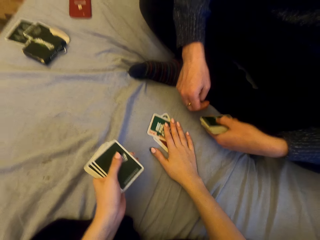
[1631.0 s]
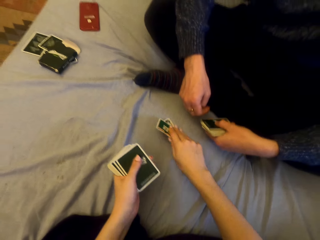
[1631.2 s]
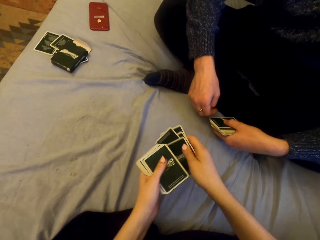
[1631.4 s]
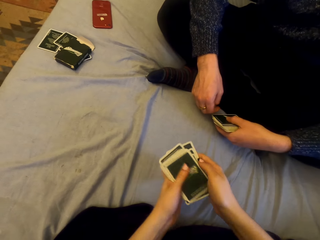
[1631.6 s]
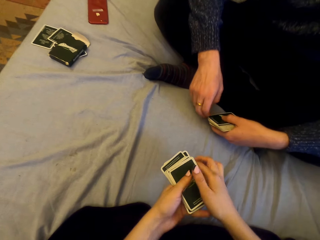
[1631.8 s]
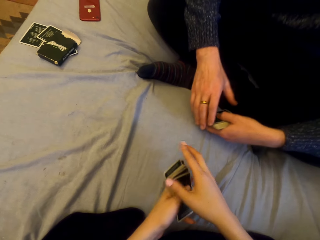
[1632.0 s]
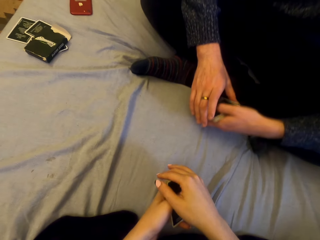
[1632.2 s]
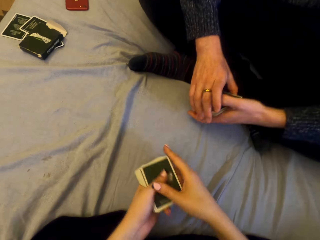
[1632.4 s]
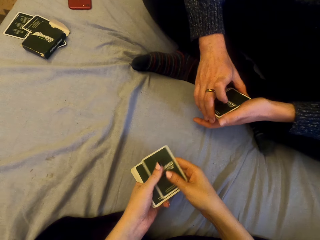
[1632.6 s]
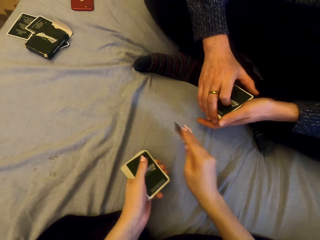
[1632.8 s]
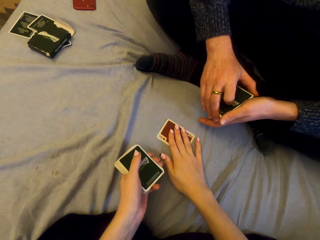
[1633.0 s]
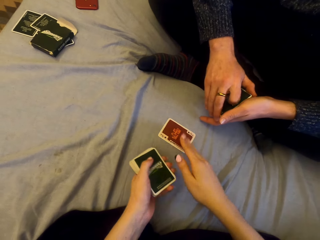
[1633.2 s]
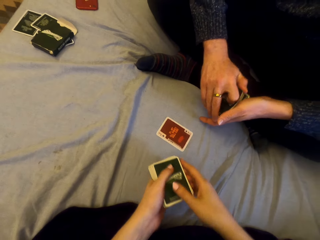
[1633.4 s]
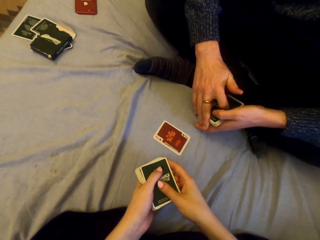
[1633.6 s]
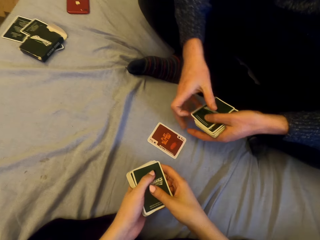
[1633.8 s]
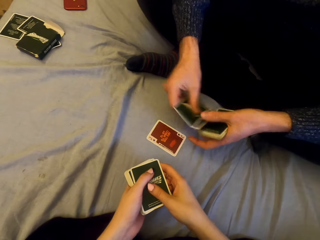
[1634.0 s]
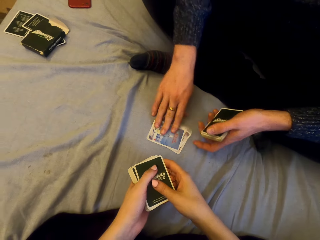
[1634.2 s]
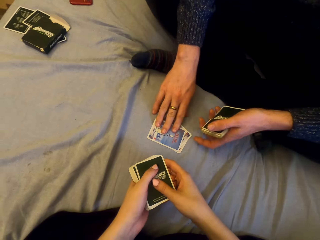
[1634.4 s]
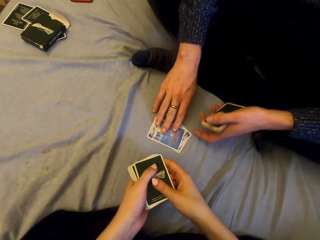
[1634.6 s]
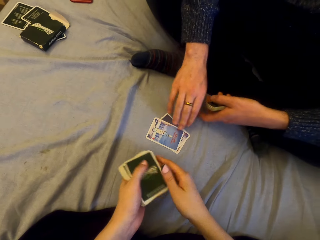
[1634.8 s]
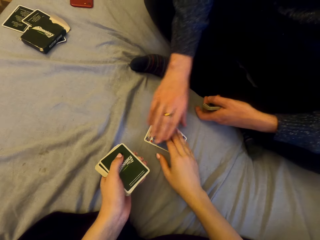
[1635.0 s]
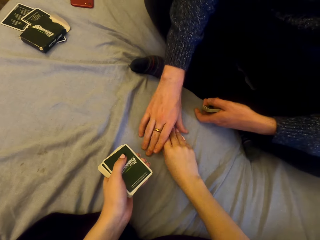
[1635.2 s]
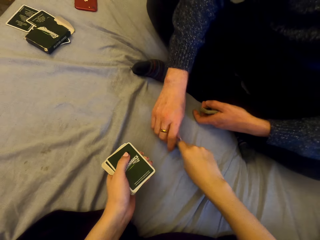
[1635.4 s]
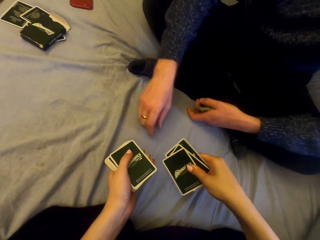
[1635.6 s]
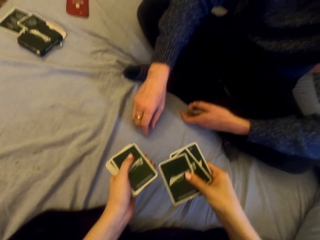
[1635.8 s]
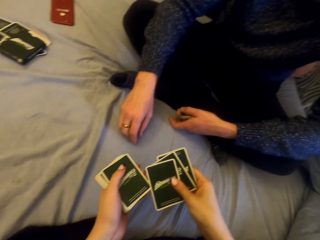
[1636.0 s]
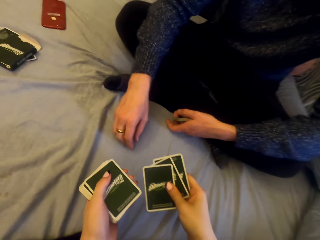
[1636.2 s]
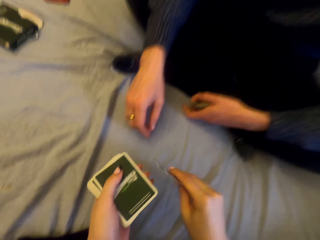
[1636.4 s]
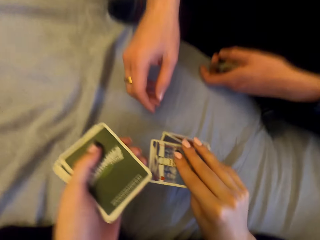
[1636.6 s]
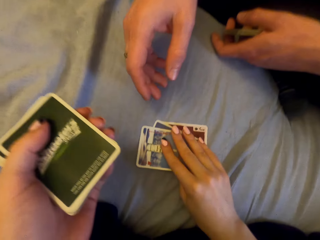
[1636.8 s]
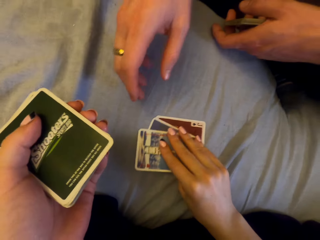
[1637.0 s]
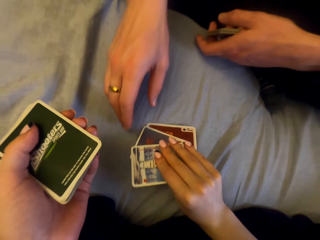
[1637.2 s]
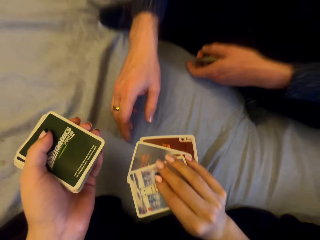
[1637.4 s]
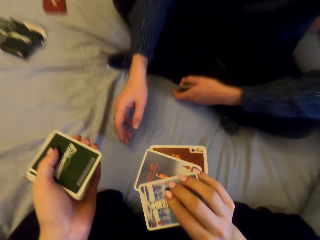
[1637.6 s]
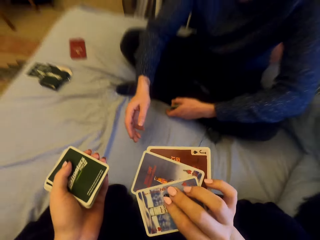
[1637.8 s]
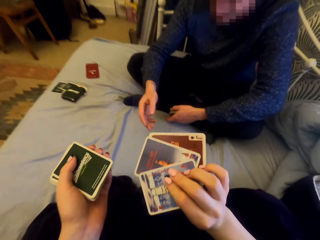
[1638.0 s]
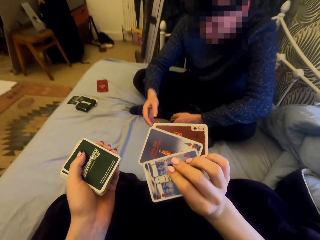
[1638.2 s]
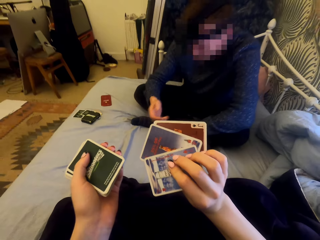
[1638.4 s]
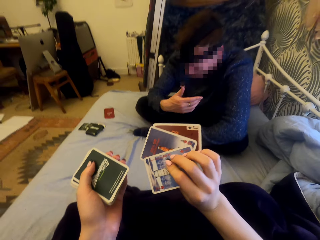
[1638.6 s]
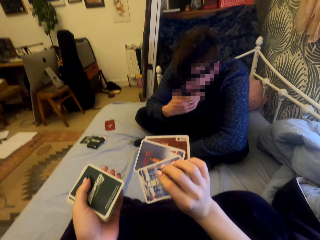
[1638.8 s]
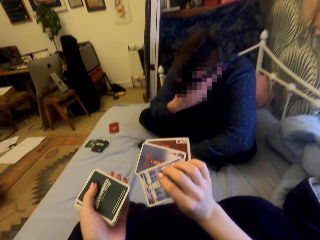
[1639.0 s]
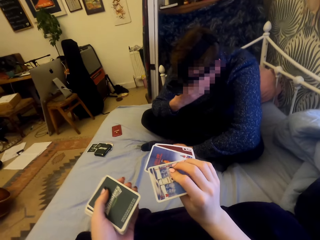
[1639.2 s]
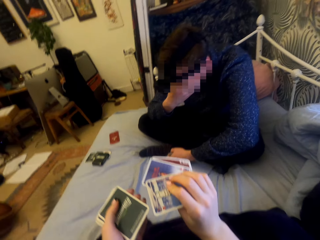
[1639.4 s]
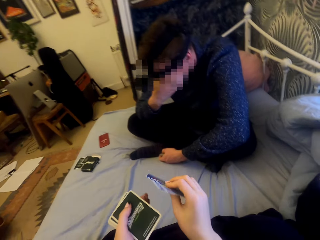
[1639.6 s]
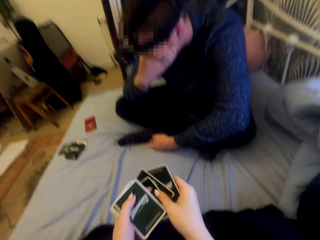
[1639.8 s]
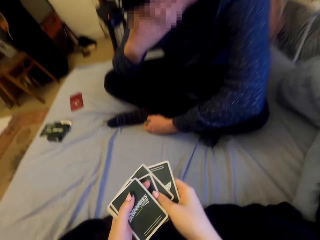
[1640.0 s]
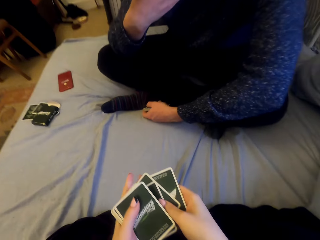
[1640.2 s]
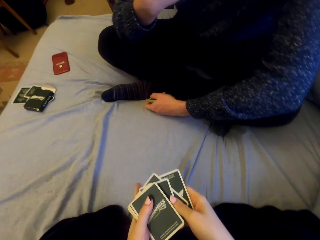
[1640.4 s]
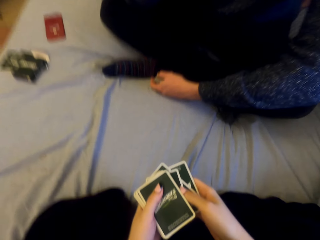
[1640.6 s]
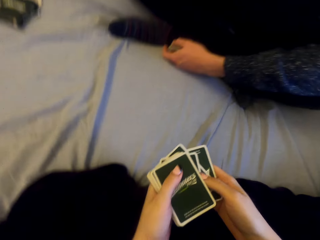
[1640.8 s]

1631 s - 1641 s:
A man puts the card down. The camera wearer picks up the cards. They play cards with the man, and put the card on the sheet. The man puts the card on the sheet. The camera wearer picks up the cards and laughs.

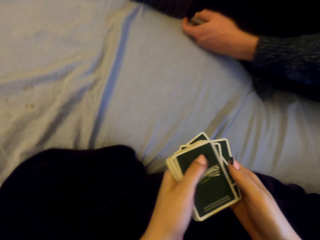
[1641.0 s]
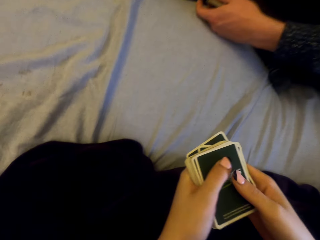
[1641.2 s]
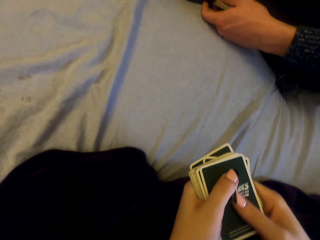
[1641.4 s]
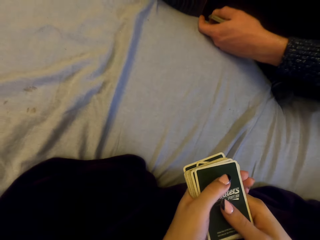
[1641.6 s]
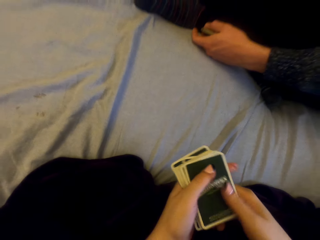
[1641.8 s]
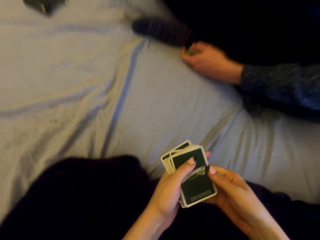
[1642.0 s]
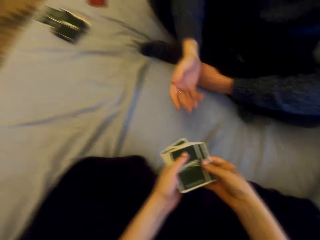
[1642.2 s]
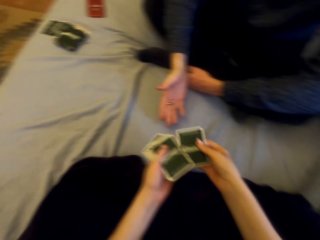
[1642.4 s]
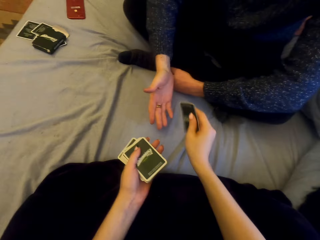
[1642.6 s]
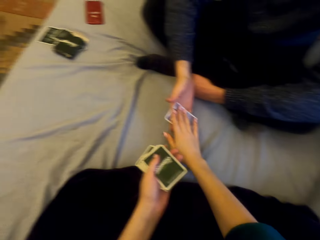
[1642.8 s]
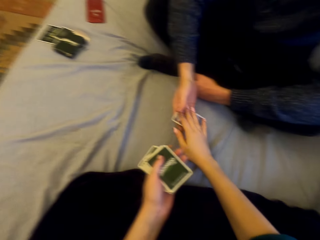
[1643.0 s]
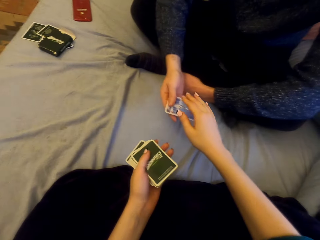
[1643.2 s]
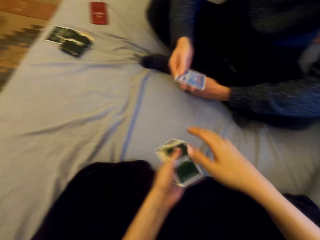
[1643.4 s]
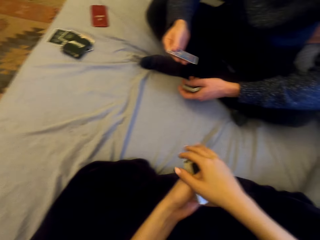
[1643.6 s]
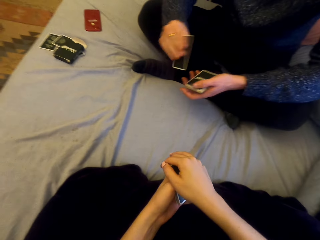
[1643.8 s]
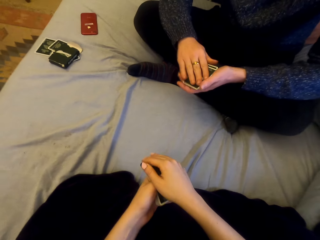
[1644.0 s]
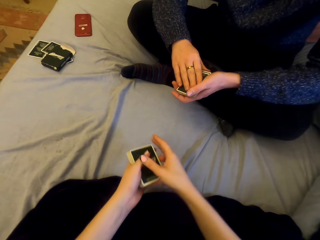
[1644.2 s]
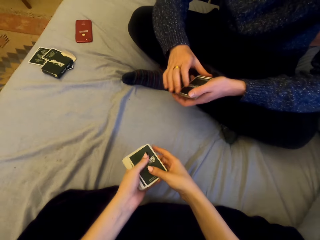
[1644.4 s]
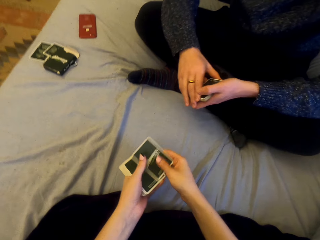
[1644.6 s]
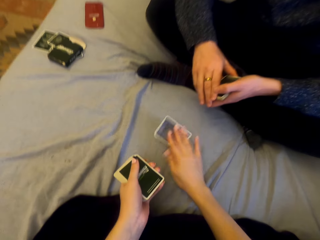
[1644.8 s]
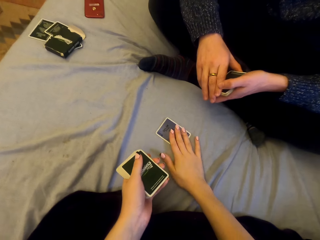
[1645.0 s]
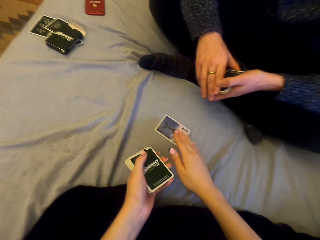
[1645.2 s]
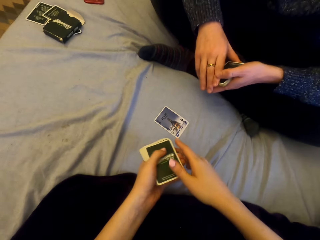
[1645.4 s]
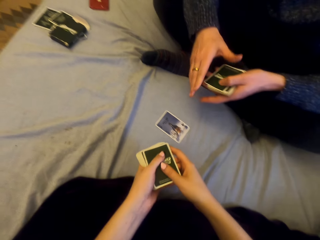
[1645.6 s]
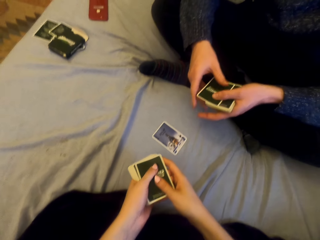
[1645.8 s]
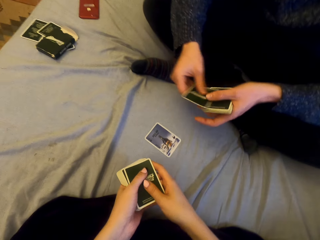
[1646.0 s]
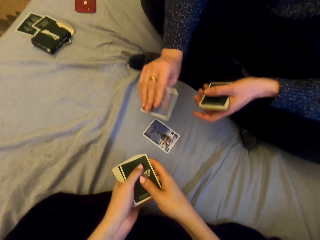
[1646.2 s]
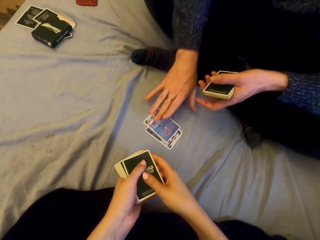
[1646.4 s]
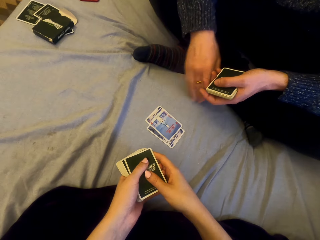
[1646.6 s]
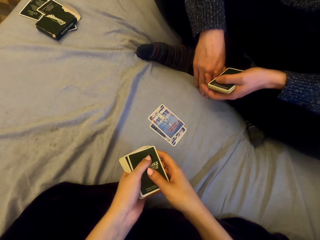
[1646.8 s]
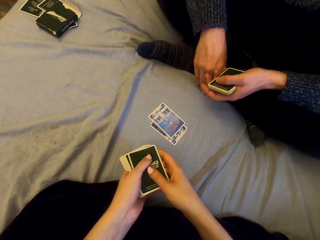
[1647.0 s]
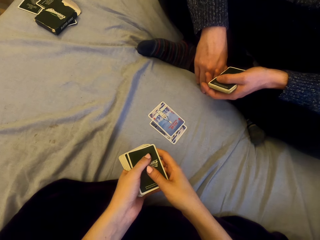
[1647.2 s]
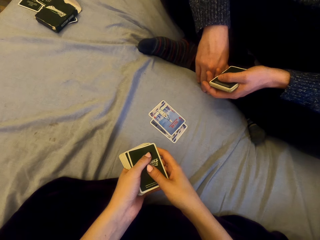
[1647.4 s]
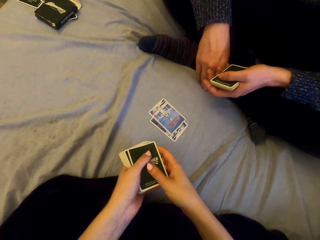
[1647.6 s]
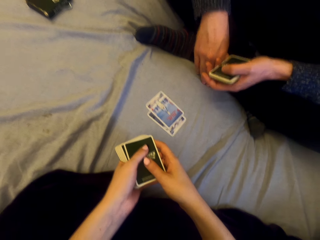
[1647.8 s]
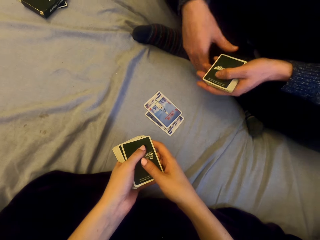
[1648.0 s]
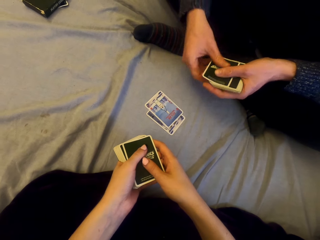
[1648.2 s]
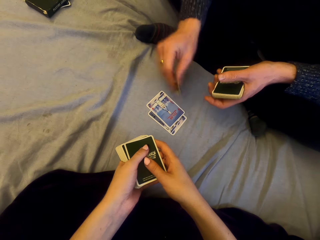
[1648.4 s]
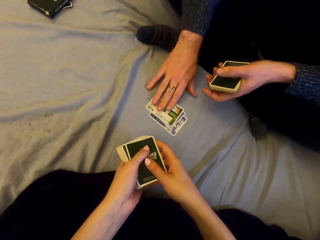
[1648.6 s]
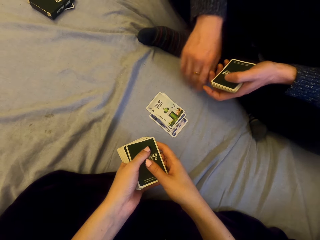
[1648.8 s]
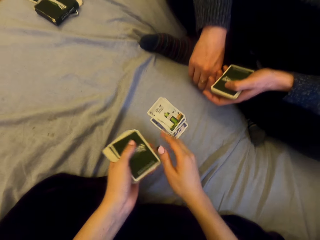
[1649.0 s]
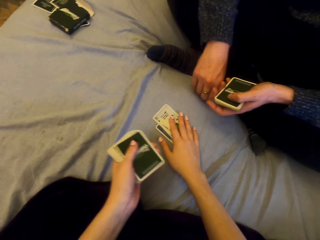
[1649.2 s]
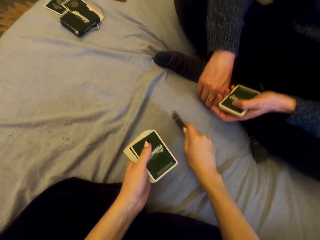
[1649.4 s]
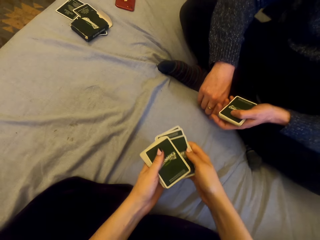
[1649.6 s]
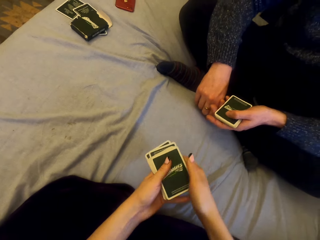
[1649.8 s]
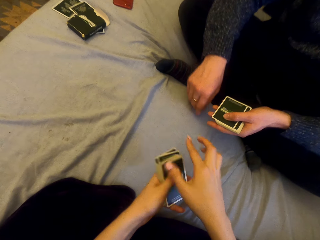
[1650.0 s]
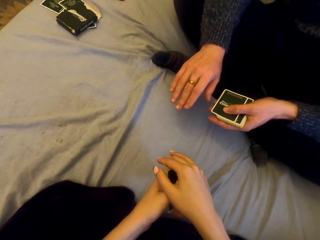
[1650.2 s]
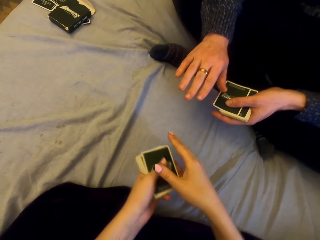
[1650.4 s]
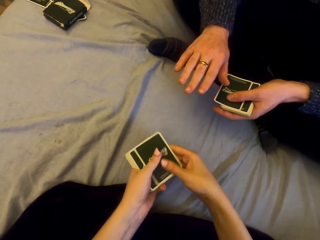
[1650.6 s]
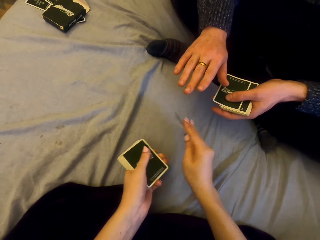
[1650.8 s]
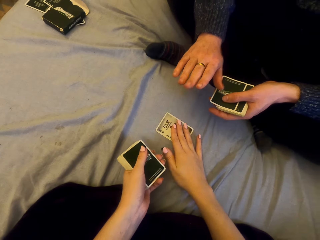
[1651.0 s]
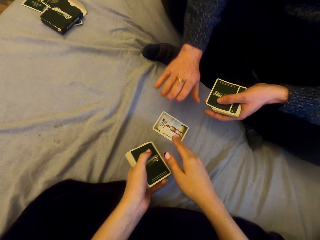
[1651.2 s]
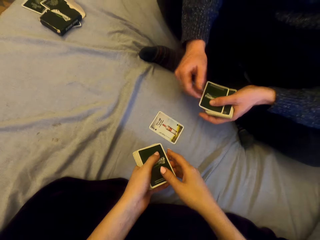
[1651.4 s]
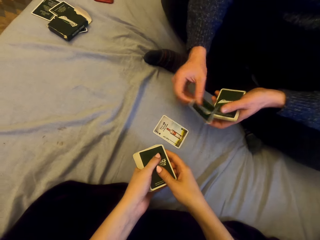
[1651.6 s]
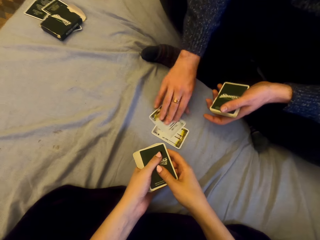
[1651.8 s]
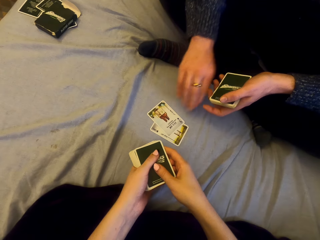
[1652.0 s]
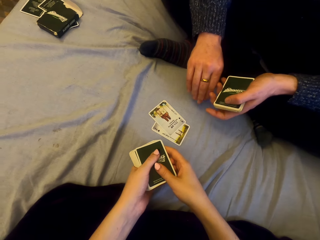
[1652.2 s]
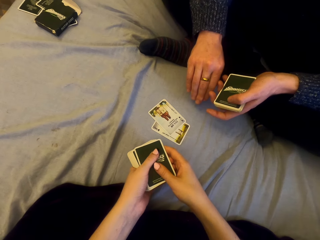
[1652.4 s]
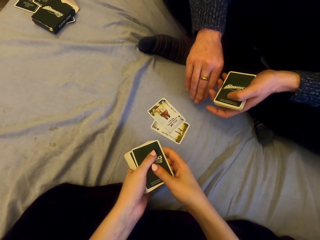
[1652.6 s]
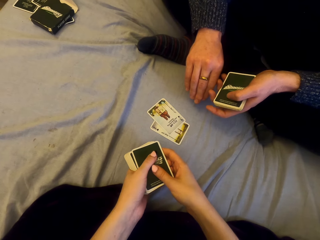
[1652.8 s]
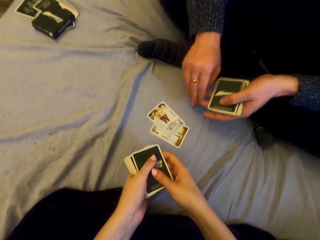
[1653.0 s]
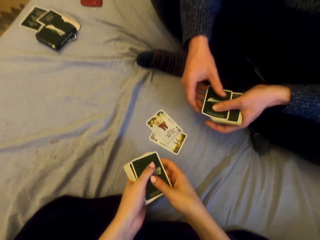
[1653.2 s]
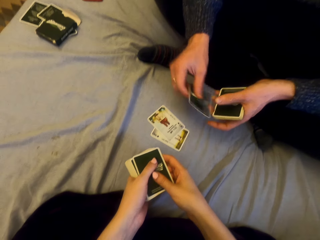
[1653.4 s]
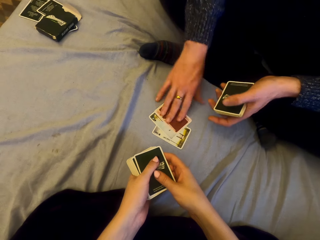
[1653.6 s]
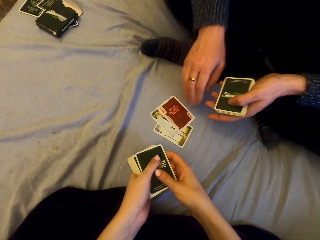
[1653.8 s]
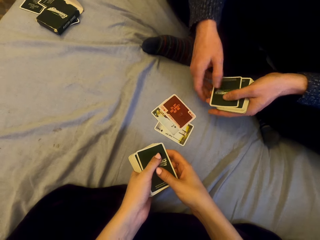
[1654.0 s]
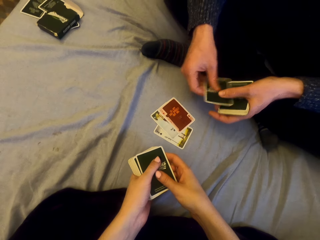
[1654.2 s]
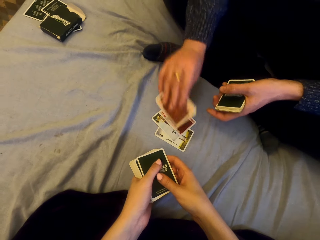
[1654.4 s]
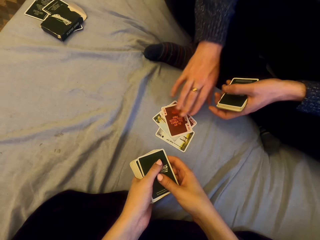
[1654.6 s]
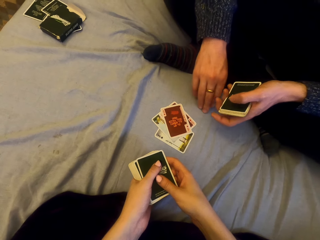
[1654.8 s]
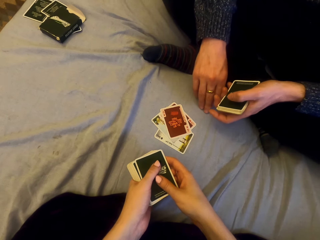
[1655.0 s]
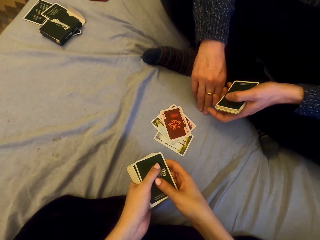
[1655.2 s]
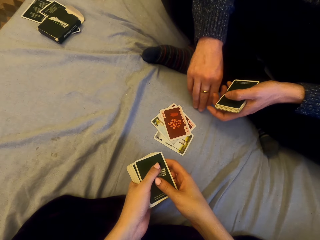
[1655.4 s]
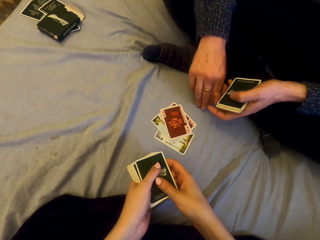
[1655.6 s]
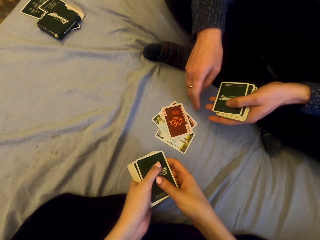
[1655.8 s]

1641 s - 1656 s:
The camera wearer gives a man a card. They play cards with the man, and put the card on the sheet. The man puts the card on the sheet. He puts the card on the sheet again. The camera wearer picks up the cards. They play cards with the man, and put the card on the sheet. The man puts the card on the sheet. The camera wearer talks with the man. They put the card on the sheet, and play cards with the man. The man puts the card on the sheet.
